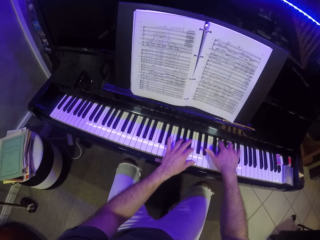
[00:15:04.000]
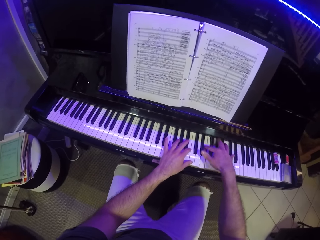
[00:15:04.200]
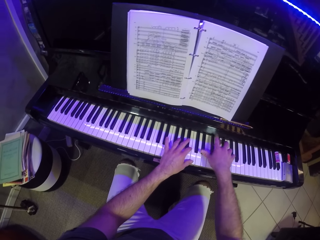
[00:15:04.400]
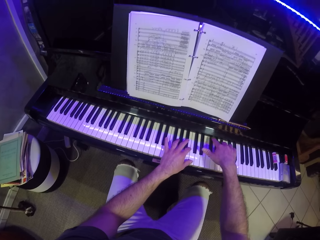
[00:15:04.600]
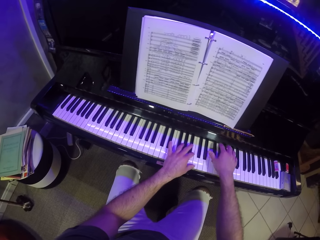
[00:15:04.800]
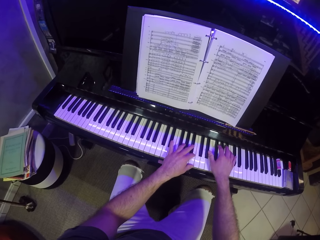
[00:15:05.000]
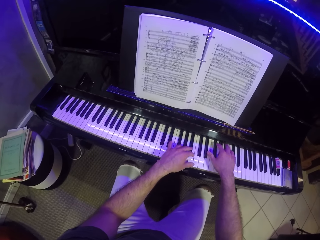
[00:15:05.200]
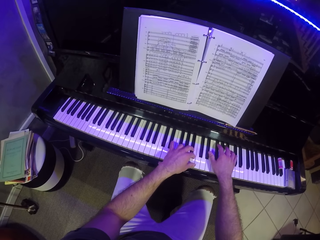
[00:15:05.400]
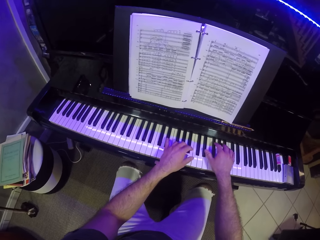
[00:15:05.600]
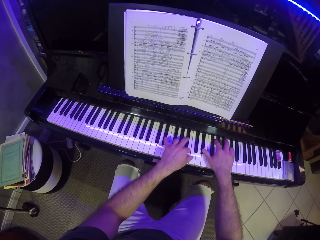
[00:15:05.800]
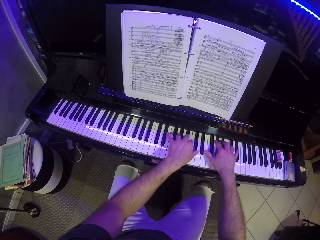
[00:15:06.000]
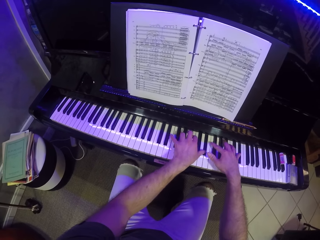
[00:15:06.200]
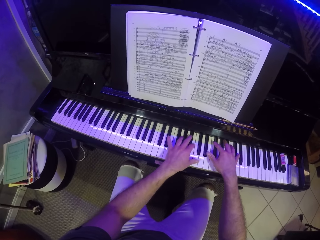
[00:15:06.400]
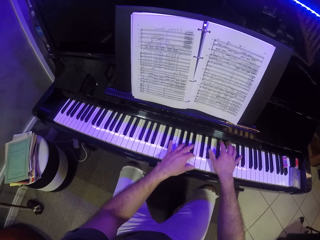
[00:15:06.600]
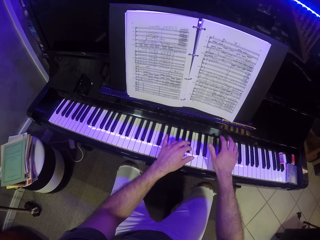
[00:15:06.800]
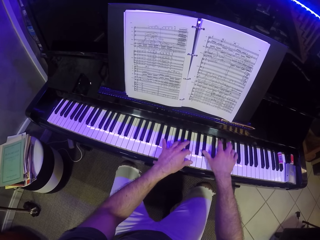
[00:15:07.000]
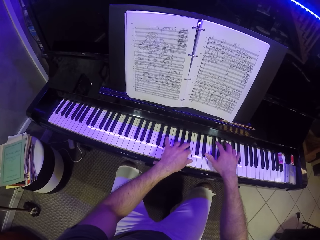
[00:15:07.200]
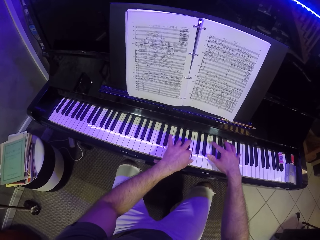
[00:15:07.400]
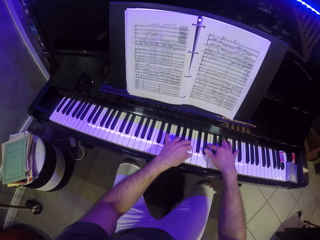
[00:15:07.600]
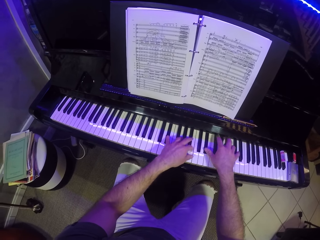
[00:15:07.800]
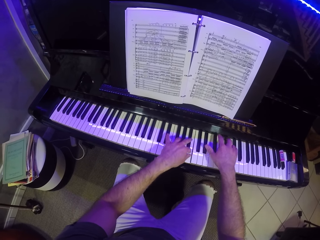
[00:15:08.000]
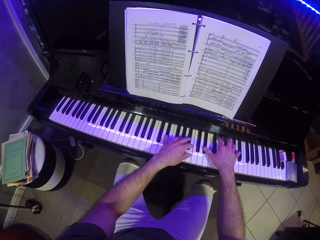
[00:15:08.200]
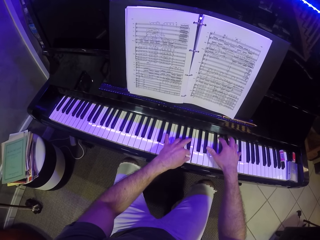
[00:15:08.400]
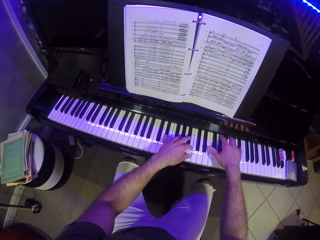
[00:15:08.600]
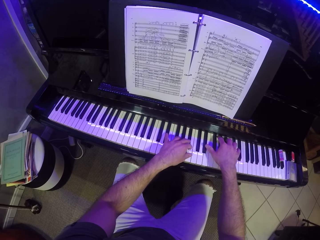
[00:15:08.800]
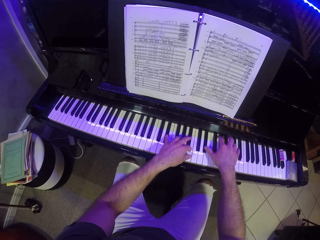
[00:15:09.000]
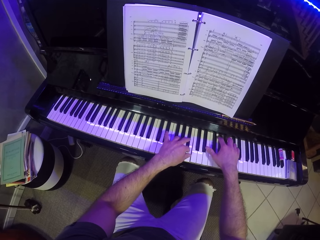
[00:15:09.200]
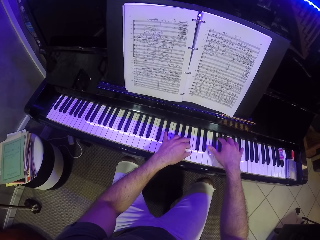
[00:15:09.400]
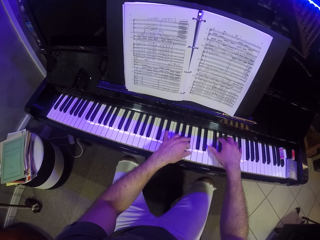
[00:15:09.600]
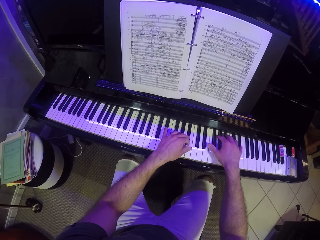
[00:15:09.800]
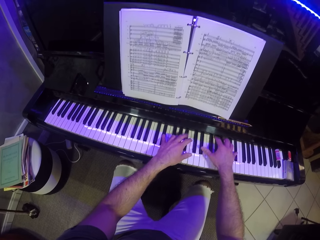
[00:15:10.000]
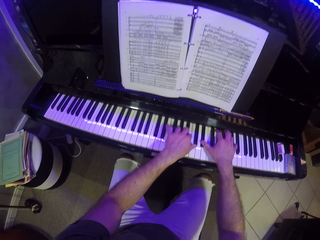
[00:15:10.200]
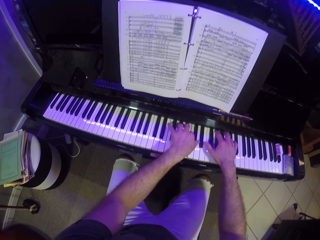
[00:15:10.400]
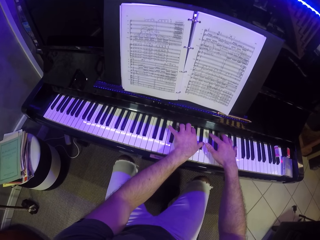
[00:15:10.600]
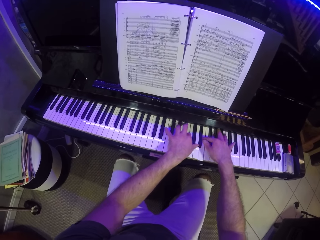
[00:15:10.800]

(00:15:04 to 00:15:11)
The camera wearer plays the piano with both hands.

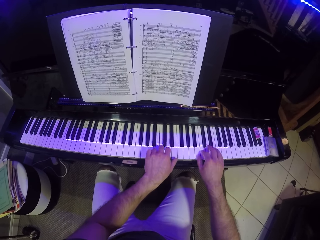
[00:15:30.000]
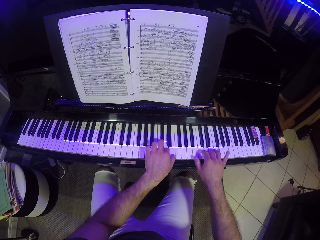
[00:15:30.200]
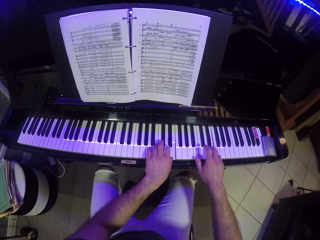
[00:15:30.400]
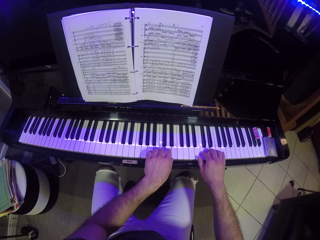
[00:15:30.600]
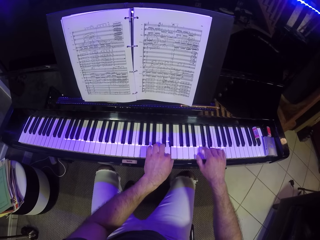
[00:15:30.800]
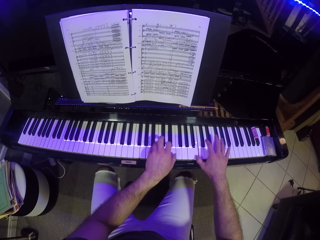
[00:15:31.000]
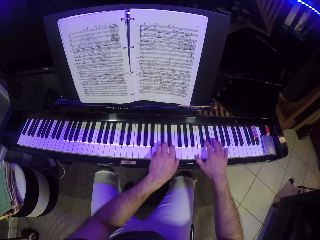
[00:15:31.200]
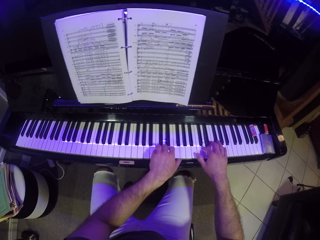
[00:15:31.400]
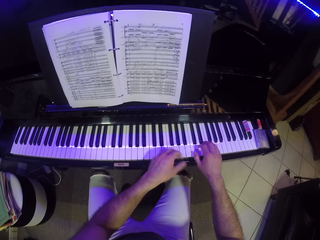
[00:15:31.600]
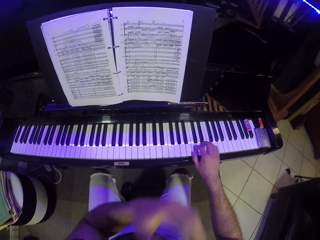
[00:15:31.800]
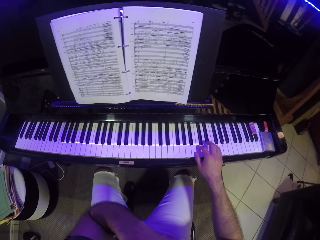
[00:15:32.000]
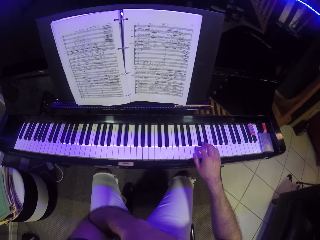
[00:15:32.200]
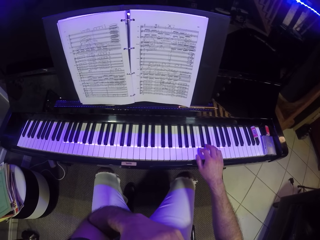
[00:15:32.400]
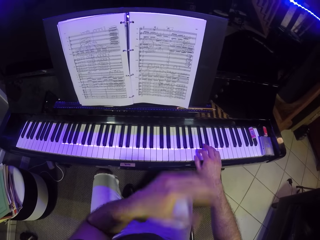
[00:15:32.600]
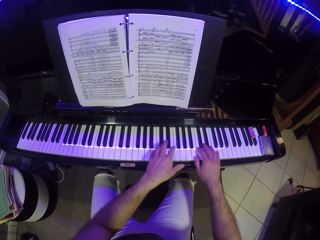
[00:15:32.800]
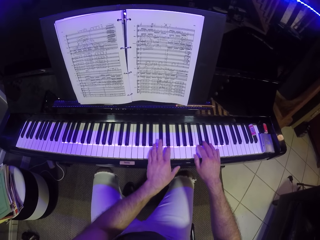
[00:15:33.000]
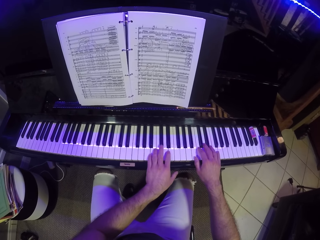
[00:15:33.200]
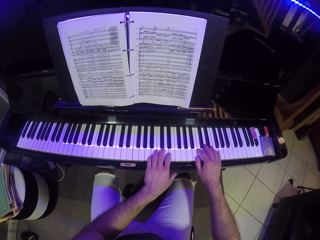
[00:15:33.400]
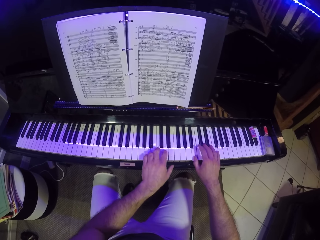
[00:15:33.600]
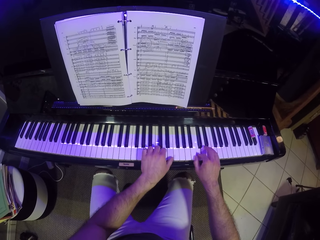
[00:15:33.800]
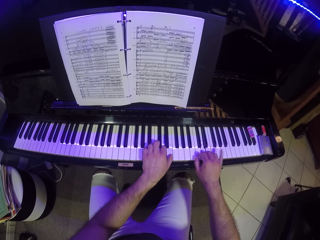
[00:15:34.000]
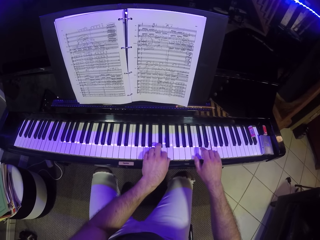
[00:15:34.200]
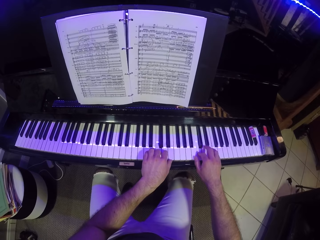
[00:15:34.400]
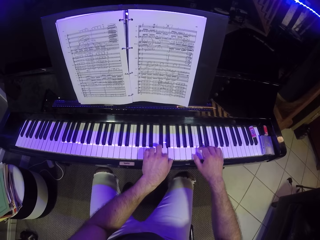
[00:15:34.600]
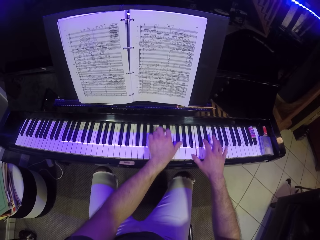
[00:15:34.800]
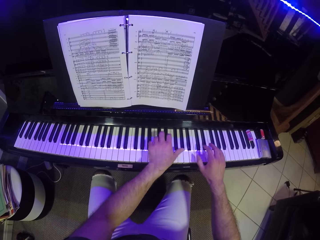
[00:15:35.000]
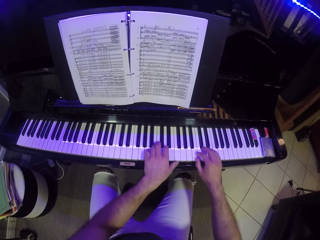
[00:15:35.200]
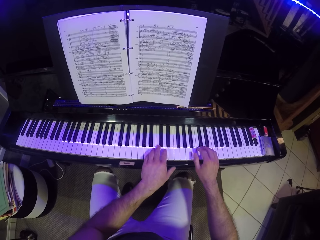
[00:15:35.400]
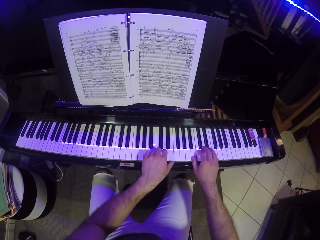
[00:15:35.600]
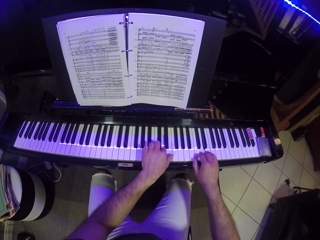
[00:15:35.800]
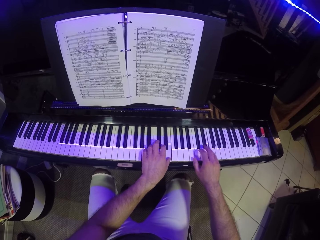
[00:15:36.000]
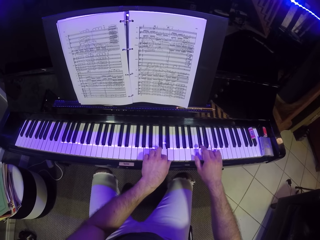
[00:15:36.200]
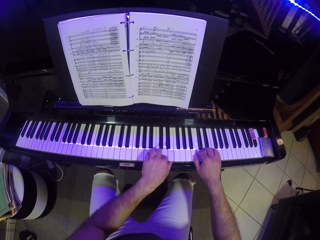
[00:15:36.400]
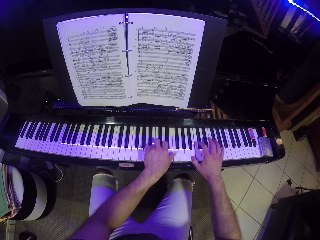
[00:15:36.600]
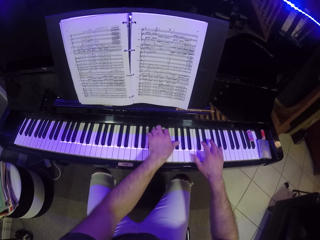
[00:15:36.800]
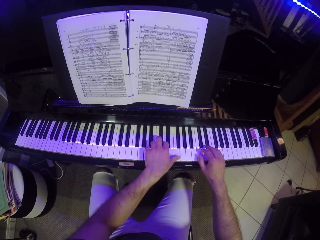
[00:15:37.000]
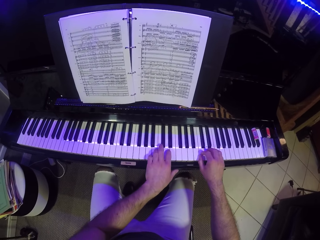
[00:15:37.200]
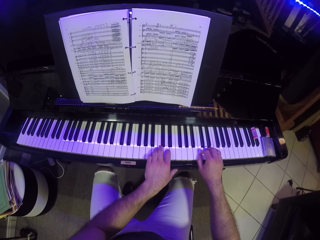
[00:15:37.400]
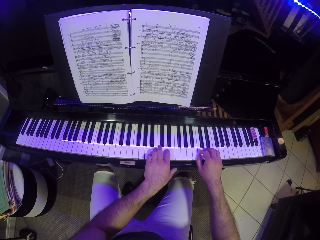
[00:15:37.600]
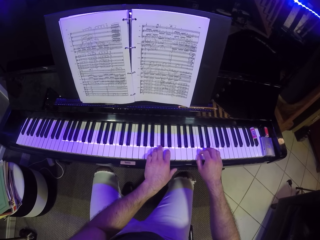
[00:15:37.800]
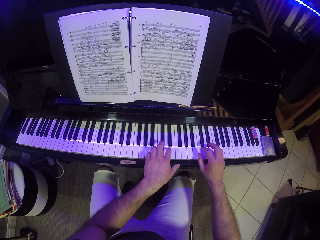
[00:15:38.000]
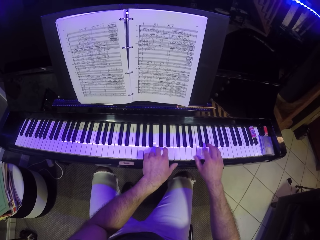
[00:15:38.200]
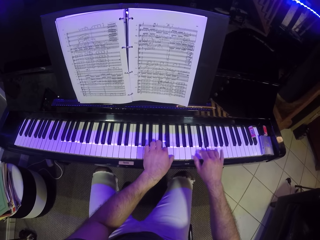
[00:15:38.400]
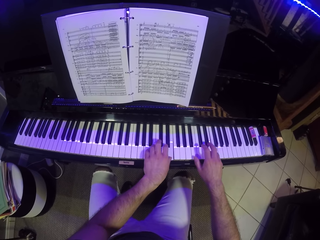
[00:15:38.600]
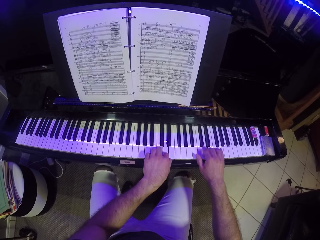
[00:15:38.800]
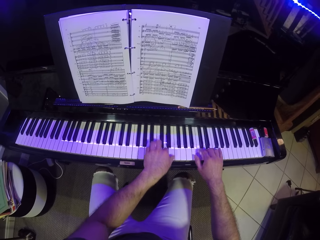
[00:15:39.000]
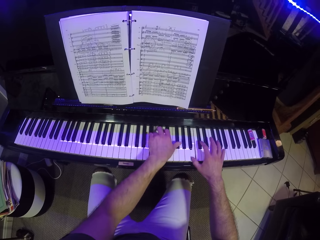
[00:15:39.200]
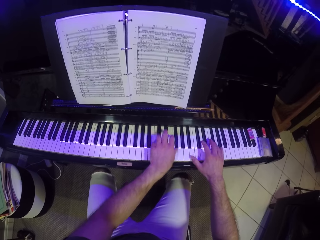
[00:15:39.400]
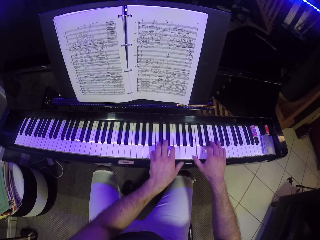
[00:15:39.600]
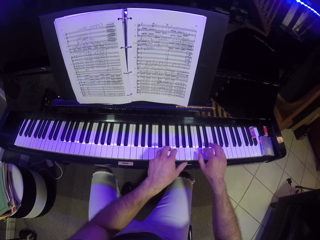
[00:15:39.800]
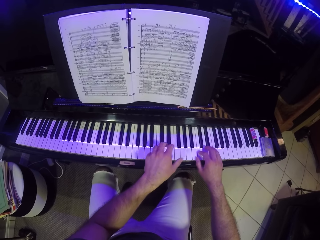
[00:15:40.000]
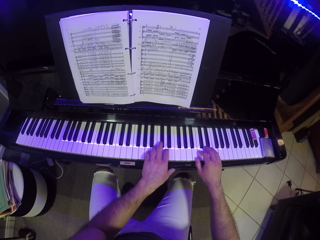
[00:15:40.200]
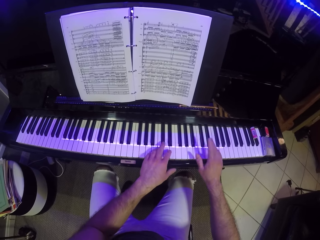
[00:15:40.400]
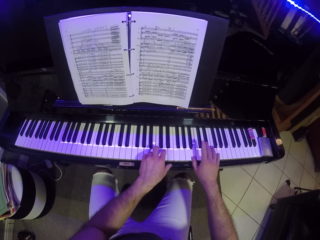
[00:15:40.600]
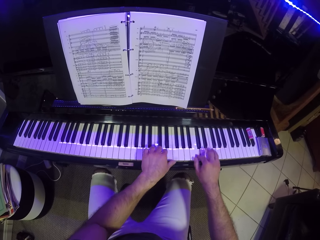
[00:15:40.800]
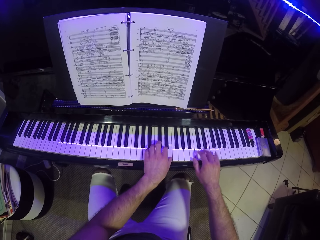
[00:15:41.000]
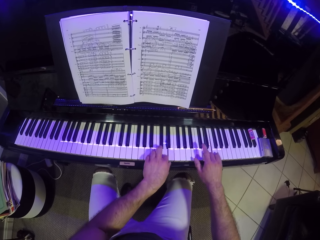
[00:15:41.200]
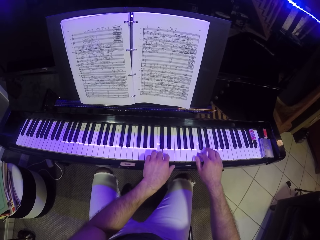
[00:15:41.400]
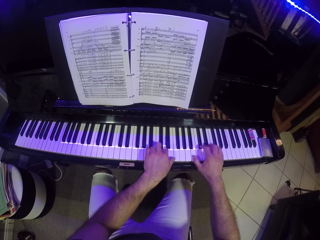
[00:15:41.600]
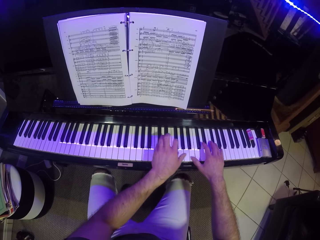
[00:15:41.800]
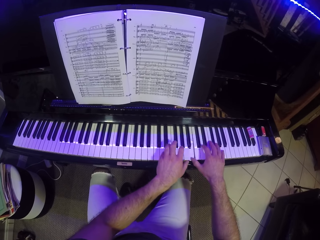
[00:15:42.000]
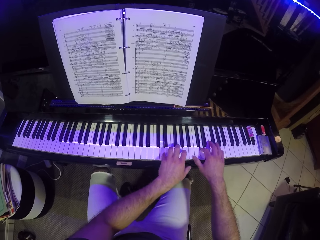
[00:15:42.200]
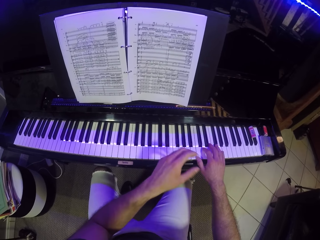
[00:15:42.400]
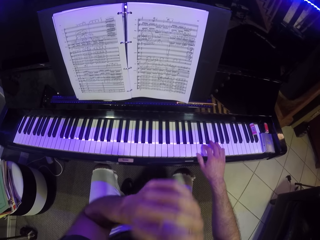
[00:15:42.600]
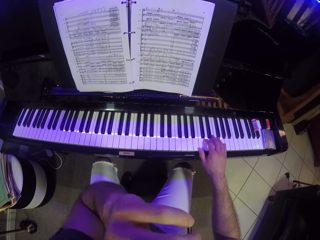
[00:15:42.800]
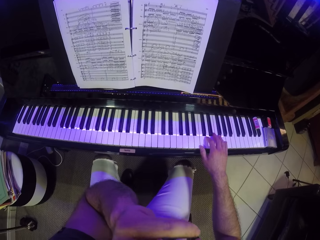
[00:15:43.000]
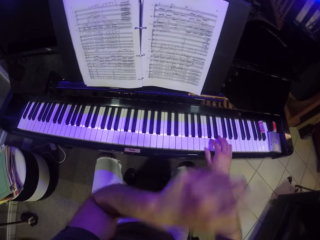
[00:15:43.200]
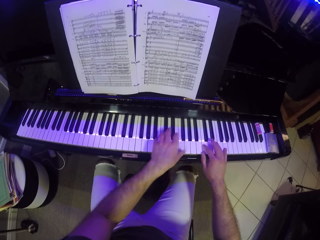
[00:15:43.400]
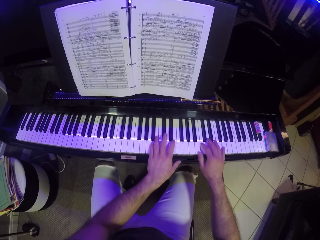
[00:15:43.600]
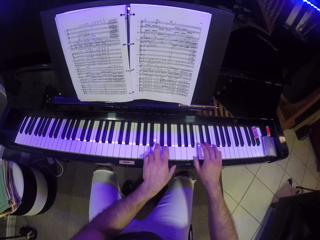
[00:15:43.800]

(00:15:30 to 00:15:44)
The camera wearer rubs the face. They play the piano with both hands. They rub the face.
